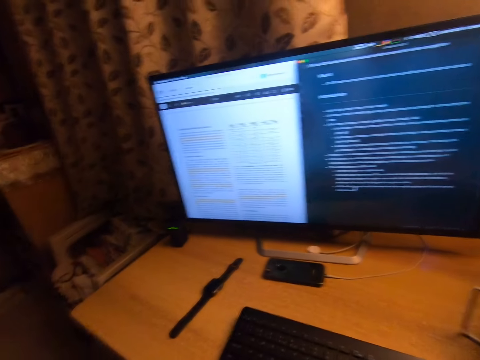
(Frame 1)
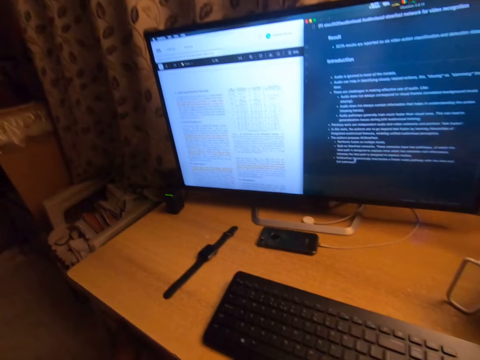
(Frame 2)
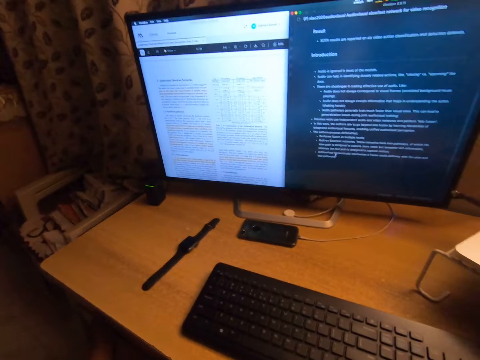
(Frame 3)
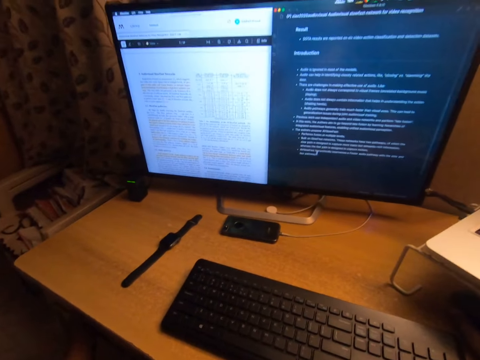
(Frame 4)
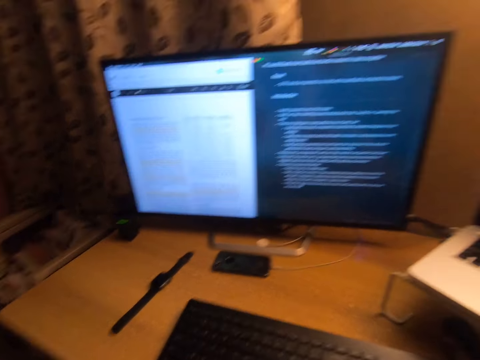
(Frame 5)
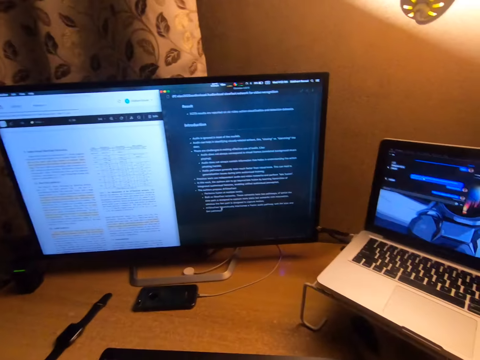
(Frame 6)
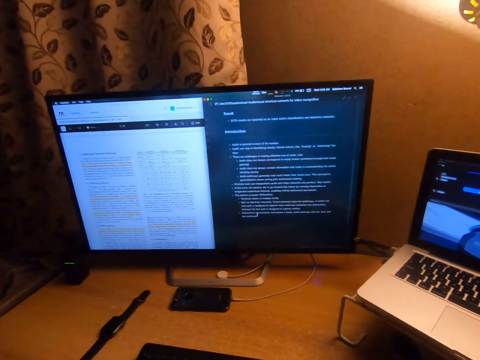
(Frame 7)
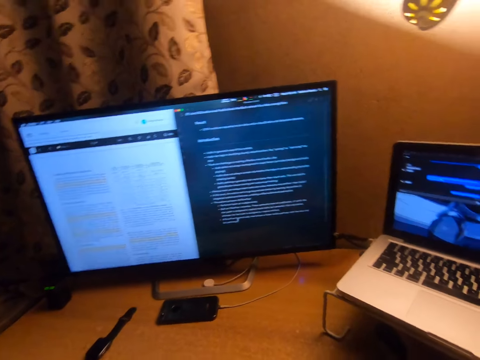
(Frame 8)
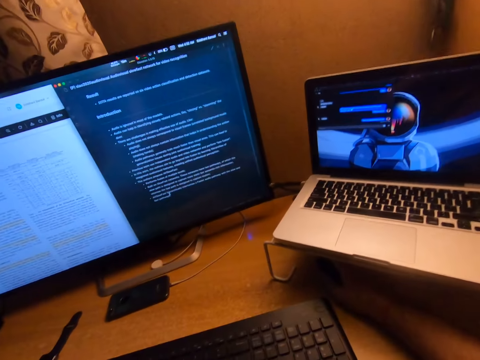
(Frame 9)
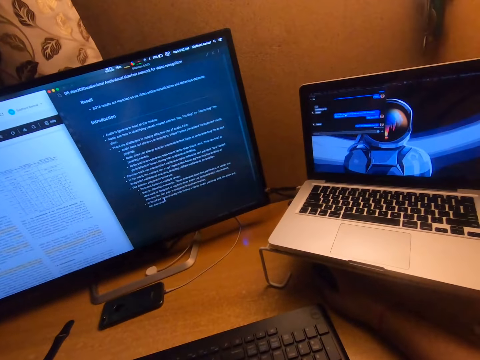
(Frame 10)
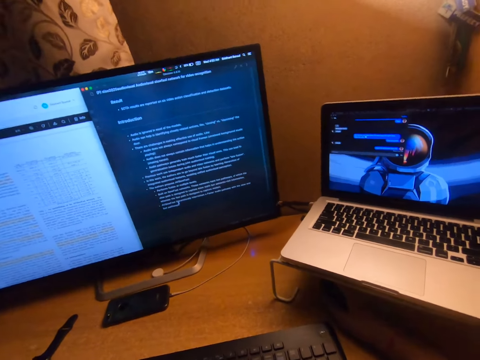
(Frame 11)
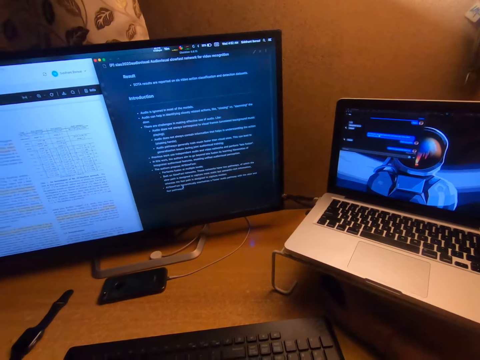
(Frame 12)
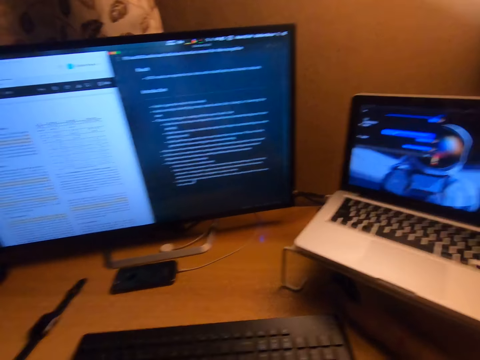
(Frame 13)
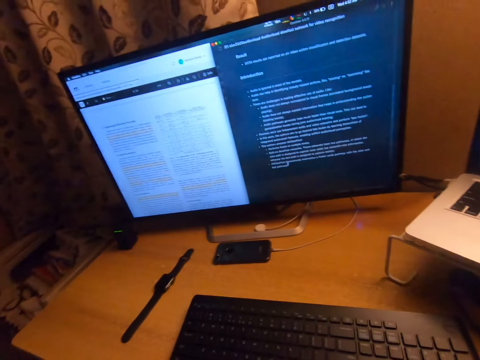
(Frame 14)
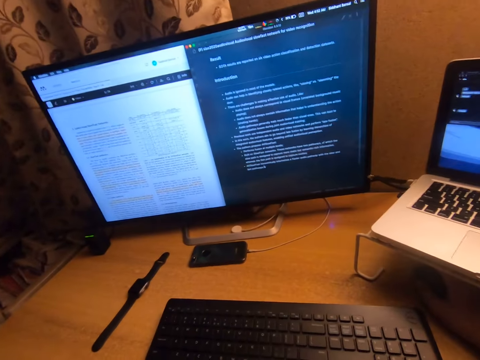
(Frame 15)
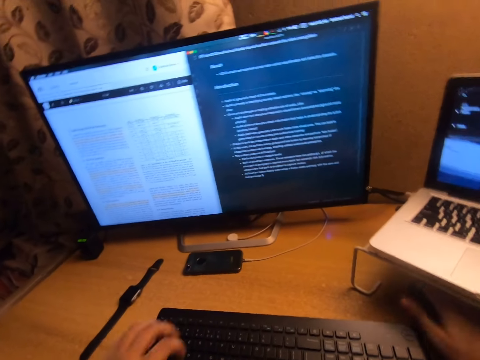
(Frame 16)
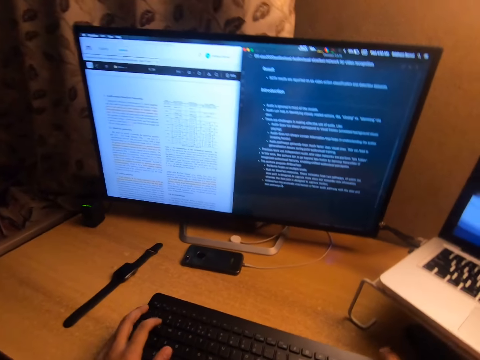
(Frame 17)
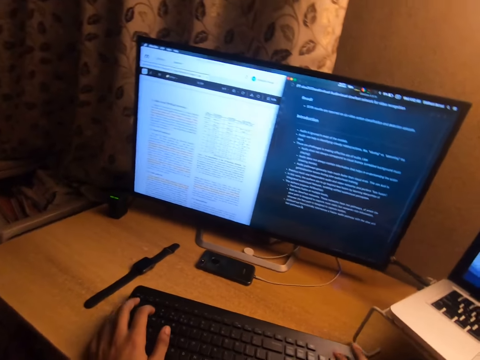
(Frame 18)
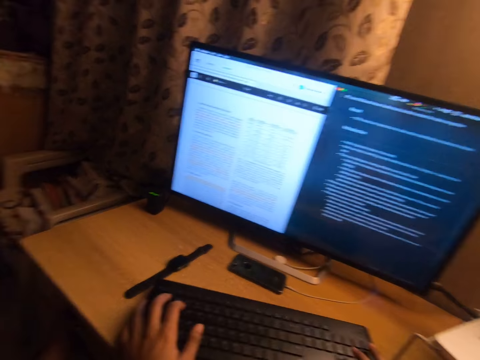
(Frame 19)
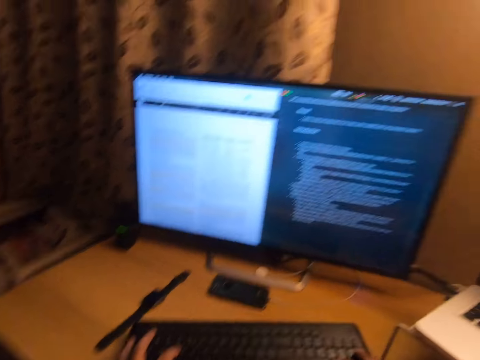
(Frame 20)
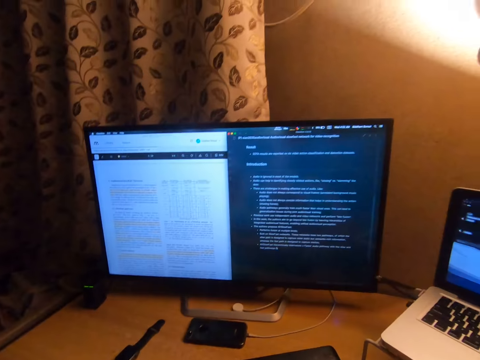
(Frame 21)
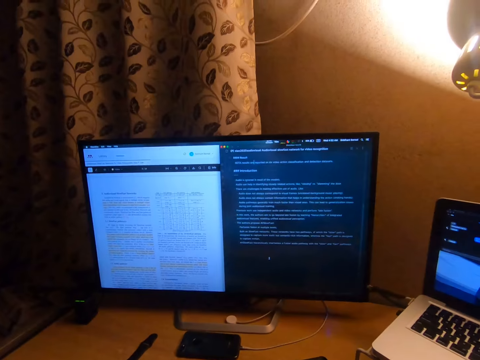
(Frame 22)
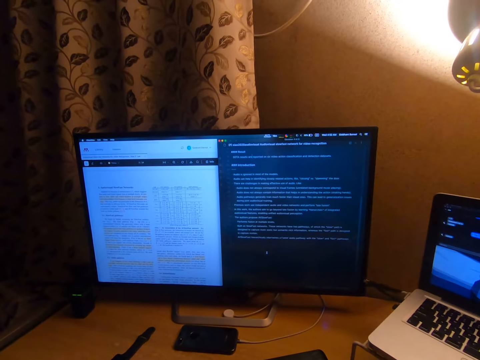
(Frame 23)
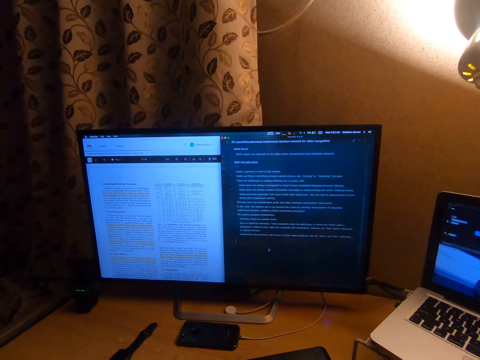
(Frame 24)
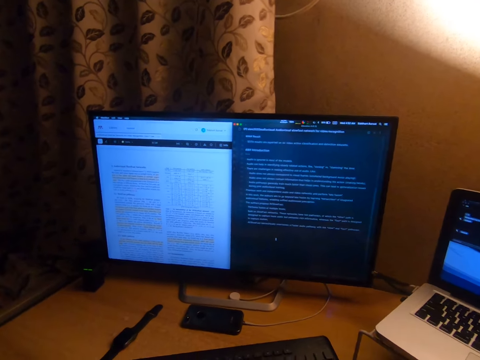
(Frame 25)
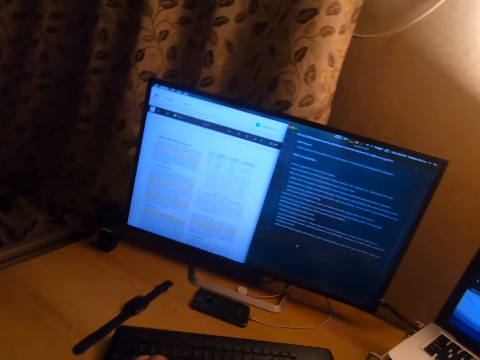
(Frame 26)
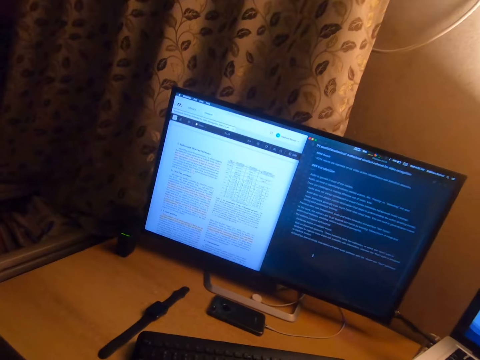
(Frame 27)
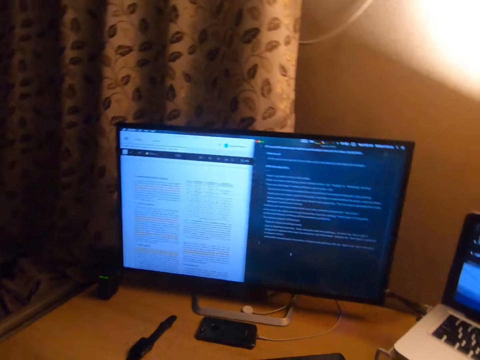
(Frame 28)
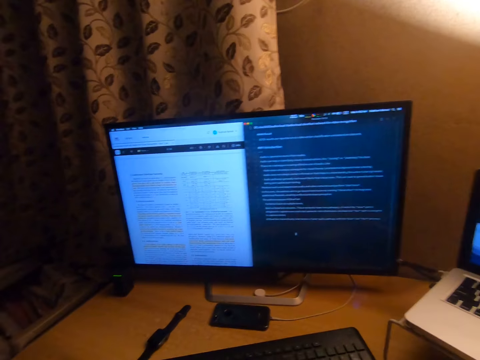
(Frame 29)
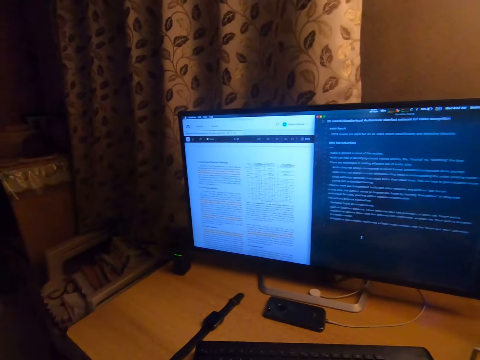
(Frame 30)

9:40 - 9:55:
The camera wearer looks around the room. They adjust the position of a keyboard with both hands. They type on the keyboard.

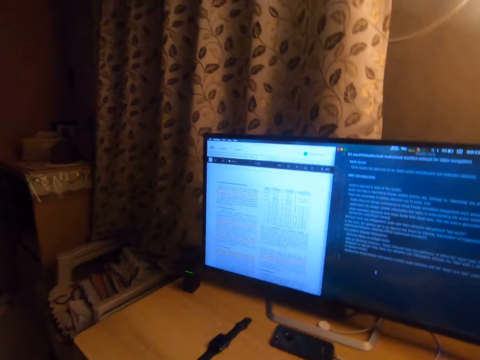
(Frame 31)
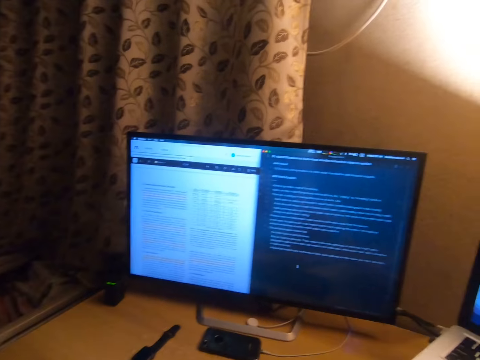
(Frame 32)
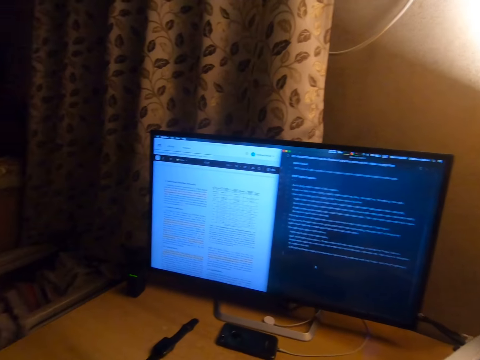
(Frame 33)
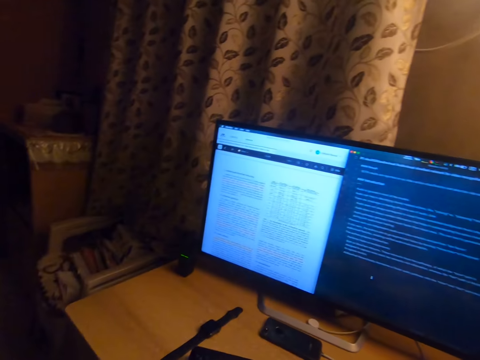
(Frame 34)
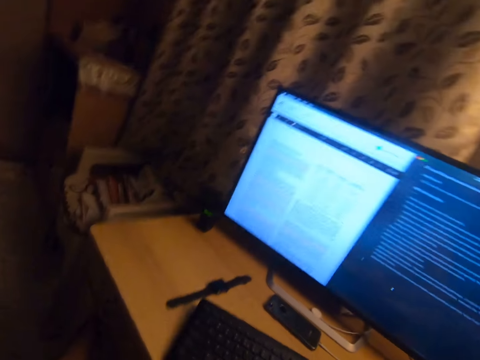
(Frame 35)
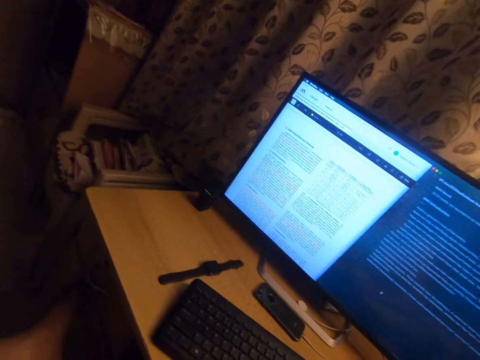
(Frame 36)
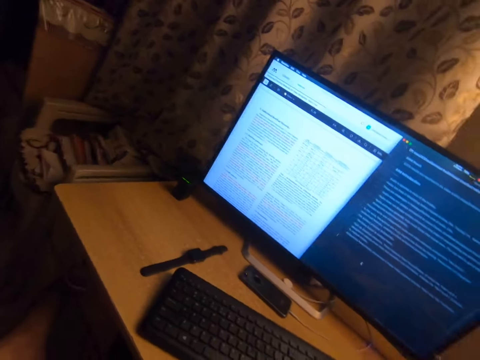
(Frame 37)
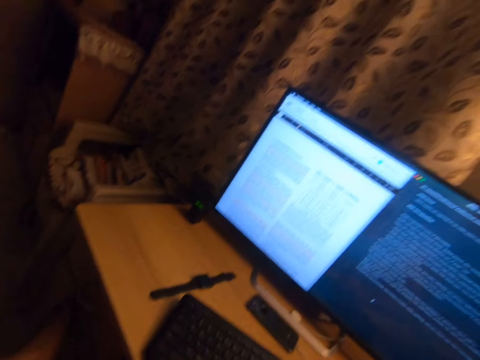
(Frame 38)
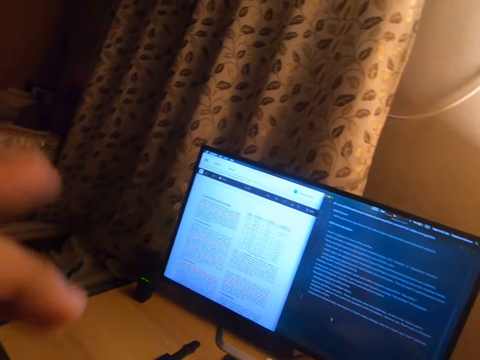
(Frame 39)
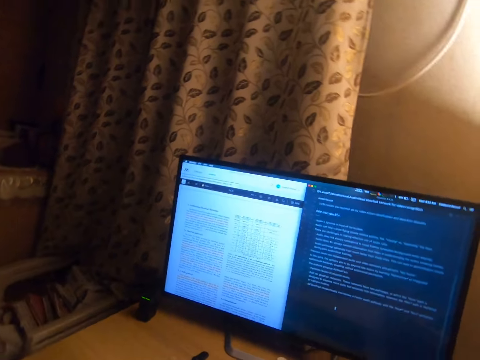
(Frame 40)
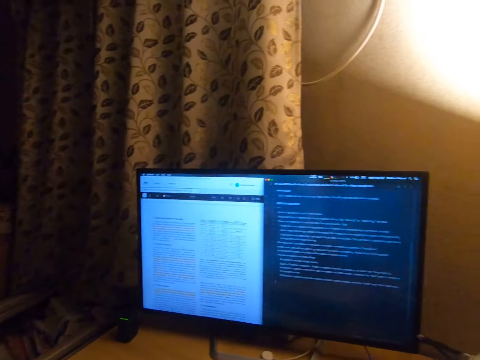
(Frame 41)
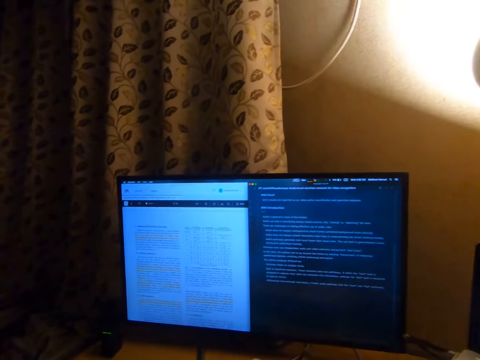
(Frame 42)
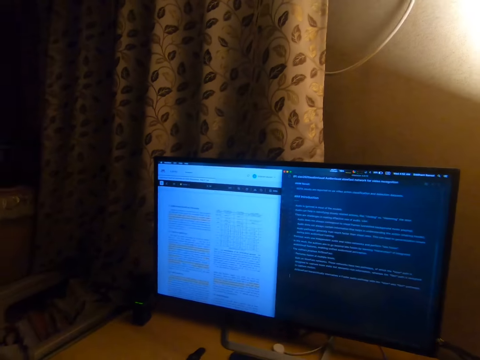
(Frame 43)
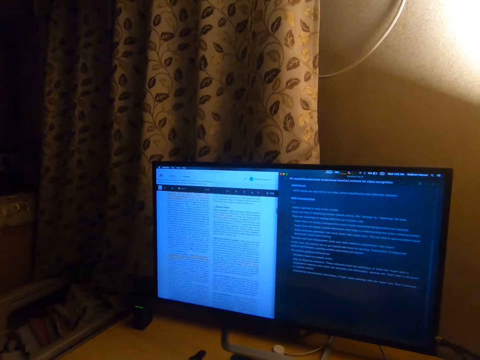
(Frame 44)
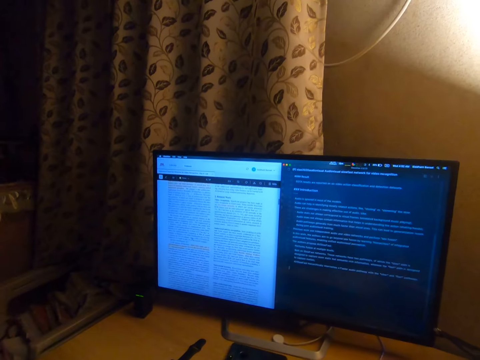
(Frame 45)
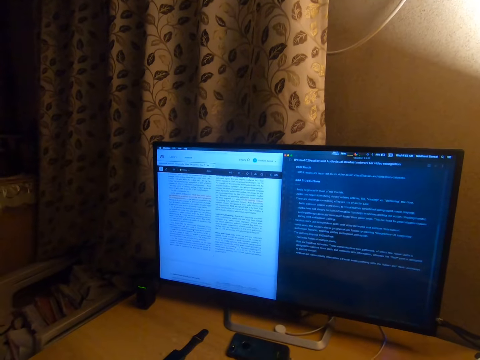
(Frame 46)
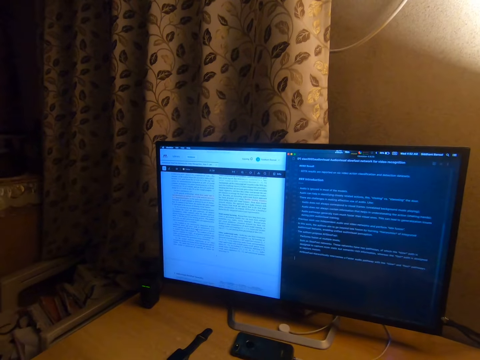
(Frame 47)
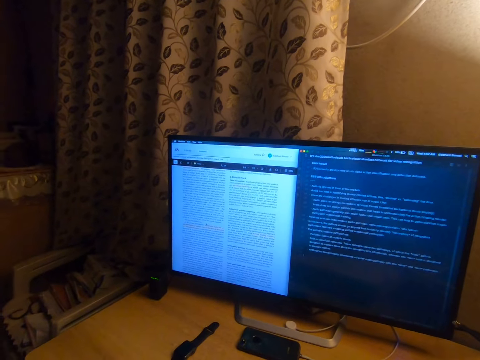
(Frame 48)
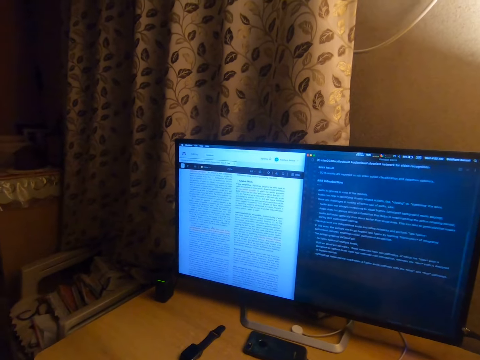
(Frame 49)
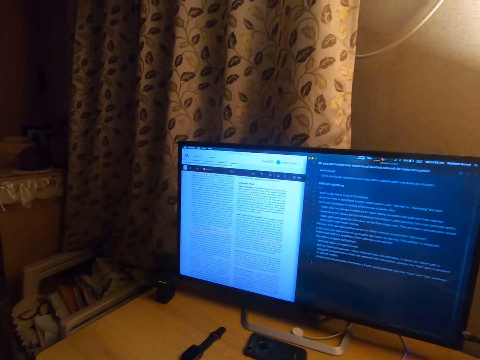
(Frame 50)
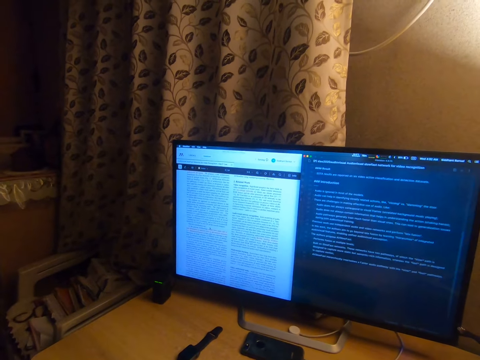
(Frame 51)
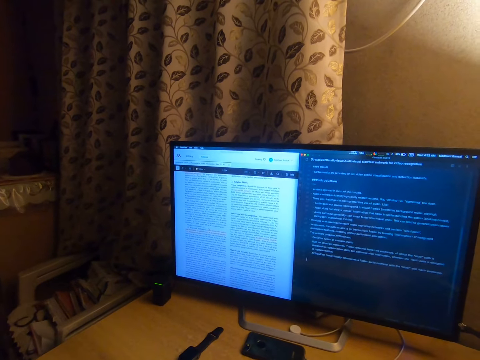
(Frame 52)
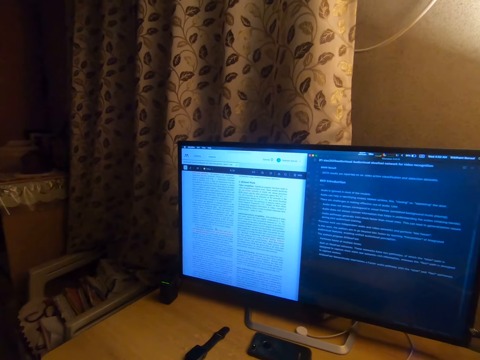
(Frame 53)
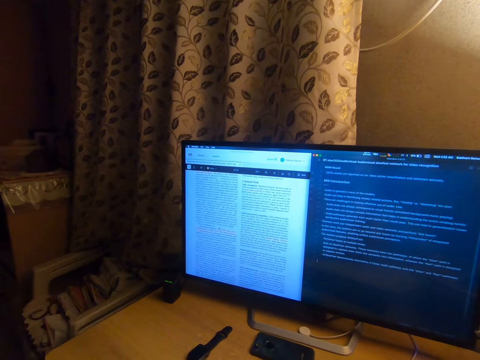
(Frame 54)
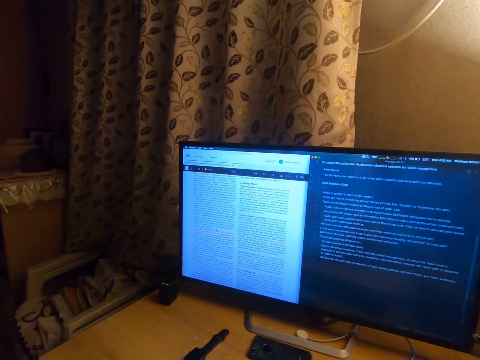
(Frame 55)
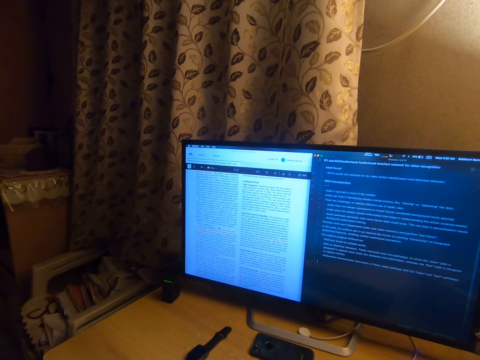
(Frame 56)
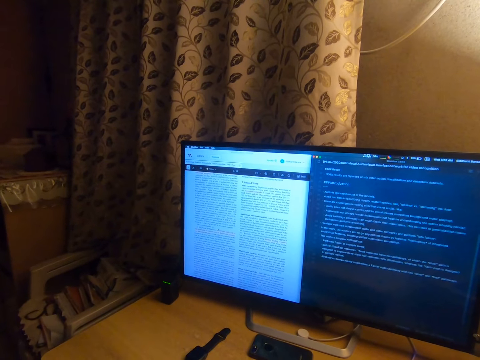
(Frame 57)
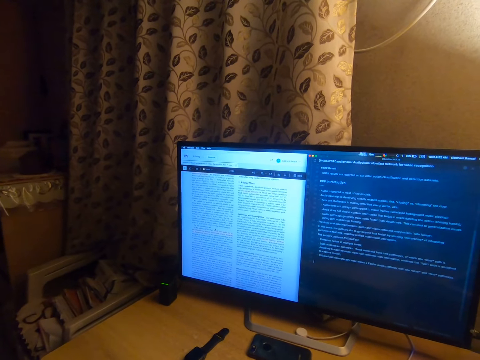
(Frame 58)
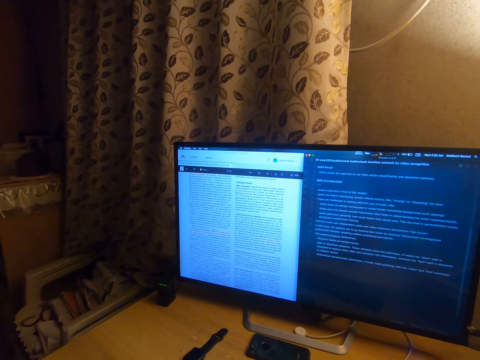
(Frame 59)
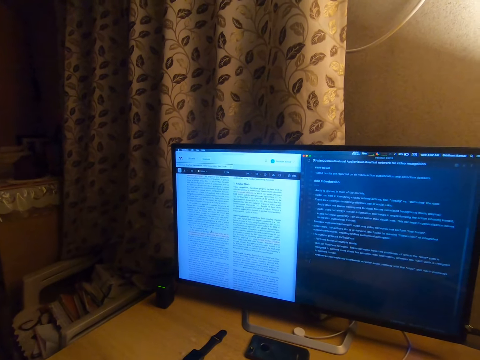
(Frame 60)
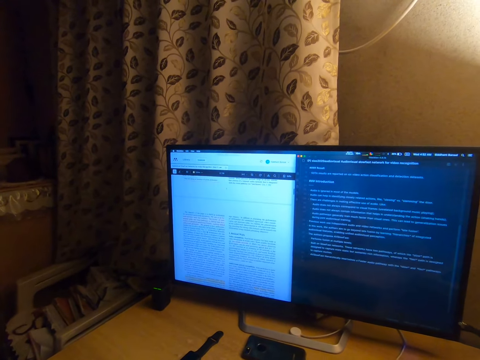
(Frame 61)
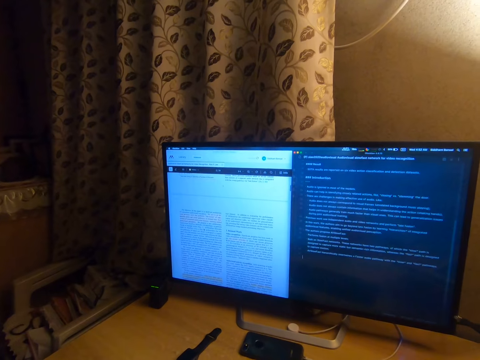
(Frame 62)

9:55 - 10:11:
The camera wearer adjusts the camera. They scroll through the computer.
